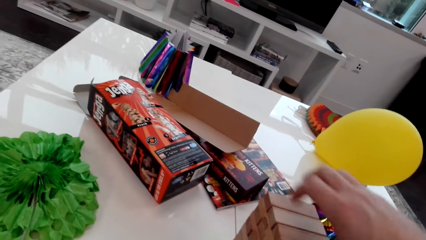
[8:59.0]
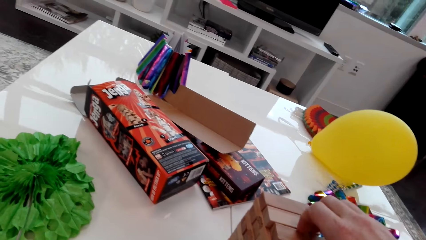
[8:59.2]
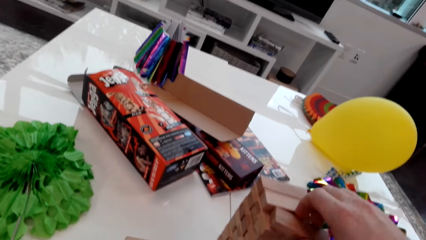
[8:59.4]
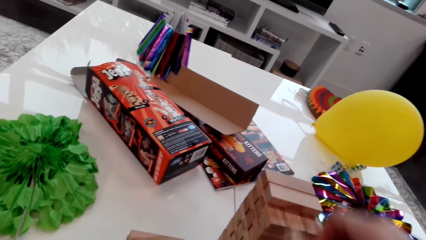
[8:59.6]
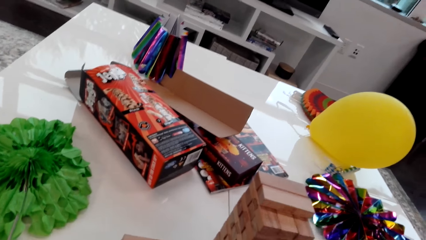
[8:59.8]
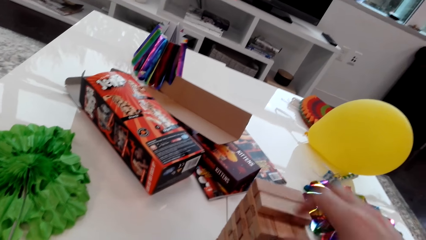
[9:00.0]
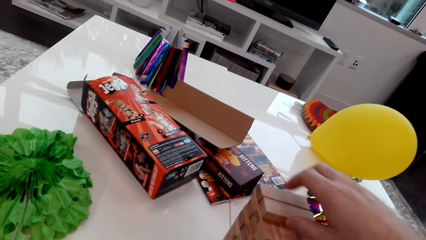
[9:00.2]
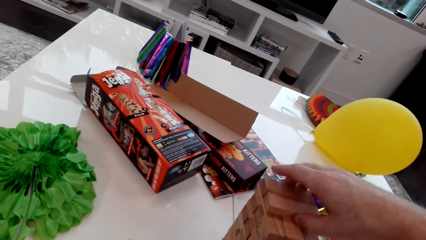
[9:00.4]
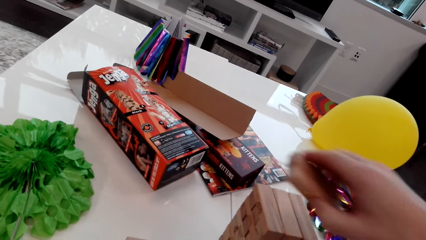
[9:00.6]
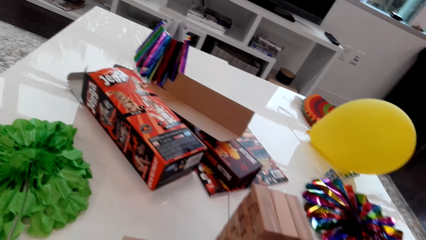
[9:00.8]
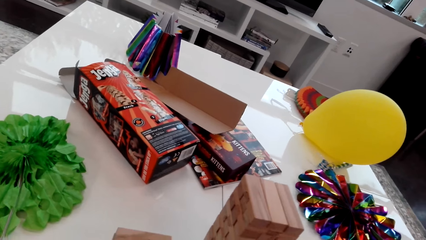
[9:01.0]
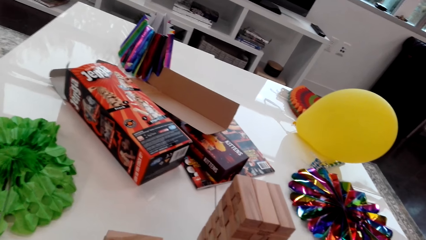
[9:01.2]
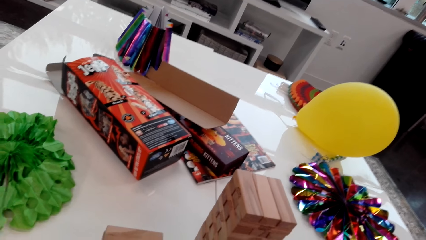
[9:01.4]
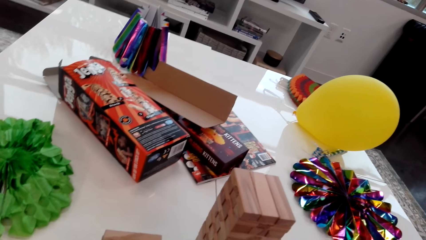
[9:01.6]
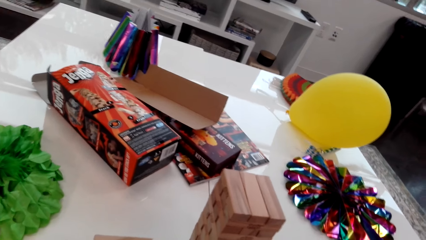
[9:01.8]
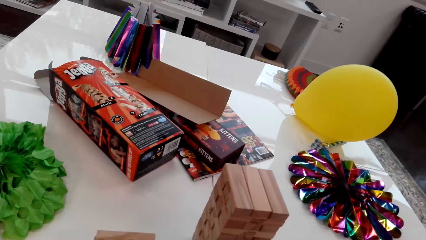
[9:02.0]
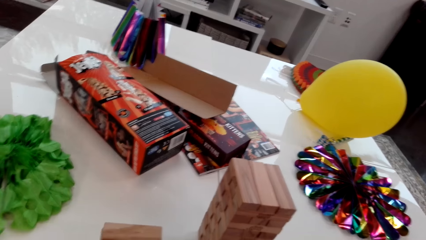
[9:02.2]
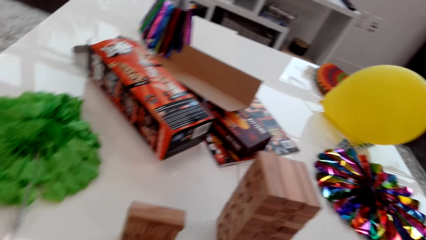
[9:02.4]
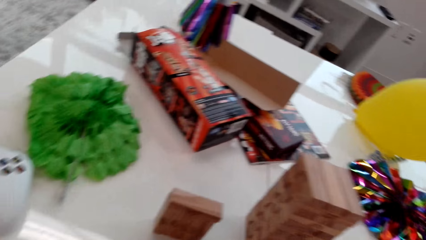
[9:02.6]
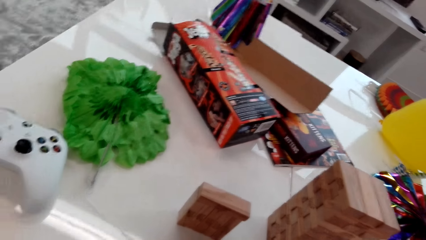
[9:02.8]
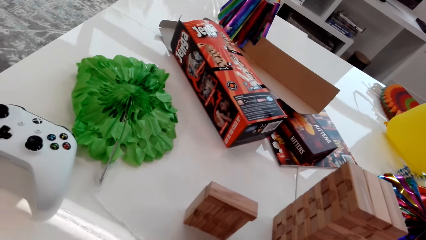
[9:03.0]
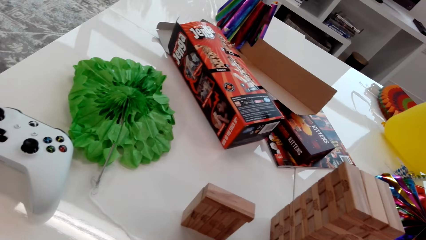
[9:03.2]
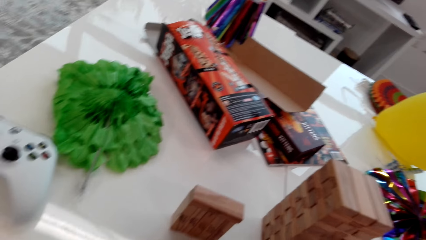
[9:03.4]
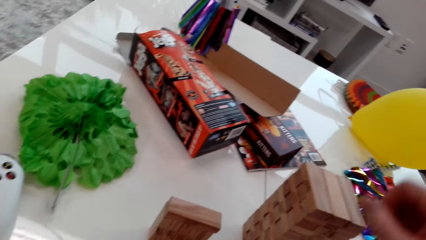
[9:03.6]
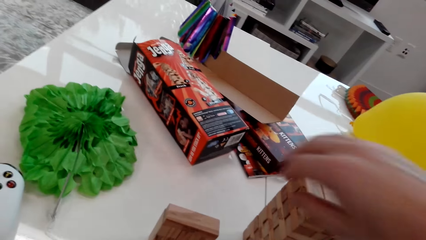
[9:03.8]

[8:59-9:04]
The camera wearer takes away a cube from the top of the stack. They take away two cubes from the top of the stack.

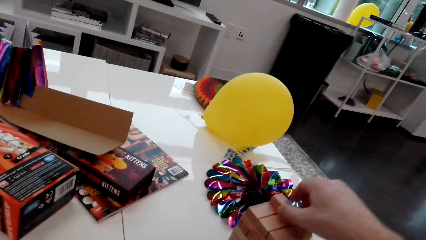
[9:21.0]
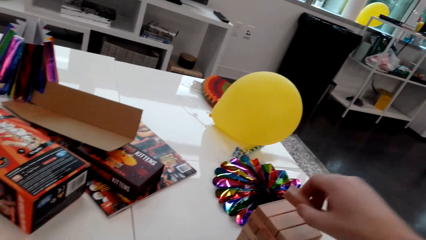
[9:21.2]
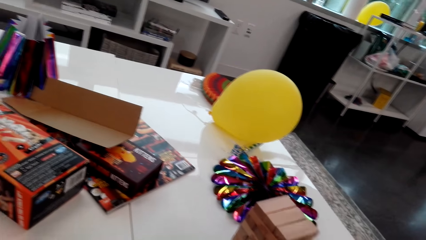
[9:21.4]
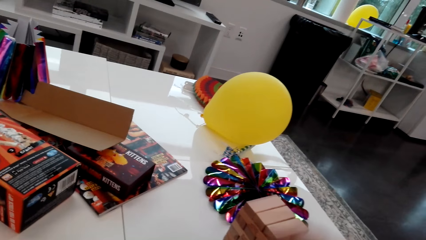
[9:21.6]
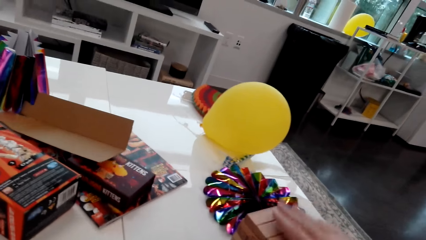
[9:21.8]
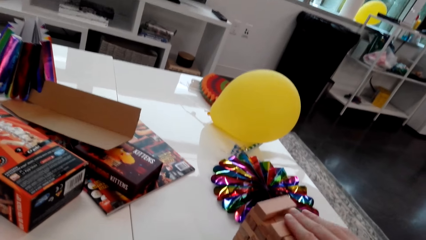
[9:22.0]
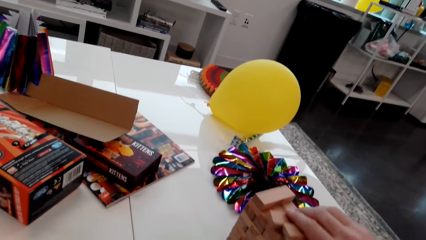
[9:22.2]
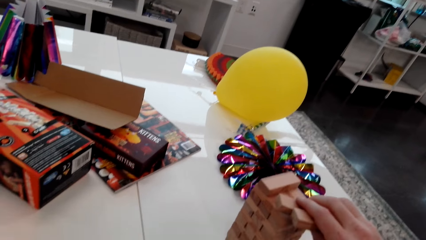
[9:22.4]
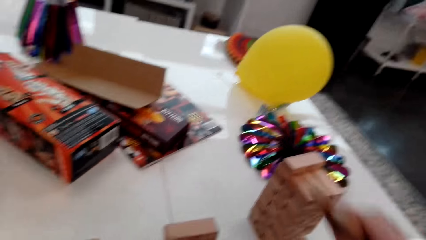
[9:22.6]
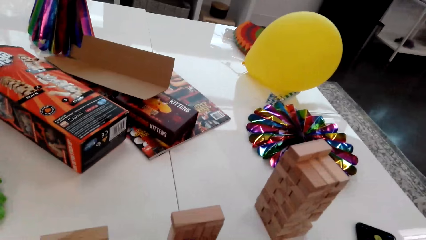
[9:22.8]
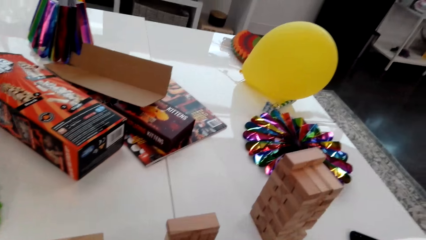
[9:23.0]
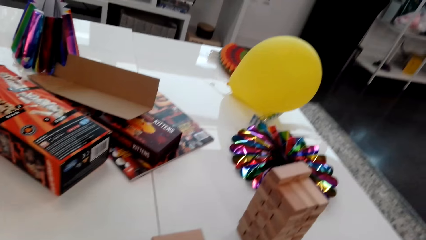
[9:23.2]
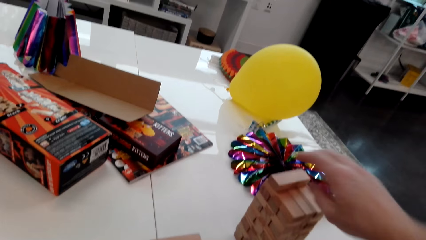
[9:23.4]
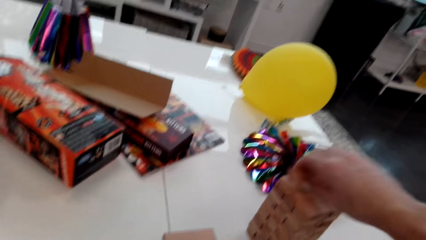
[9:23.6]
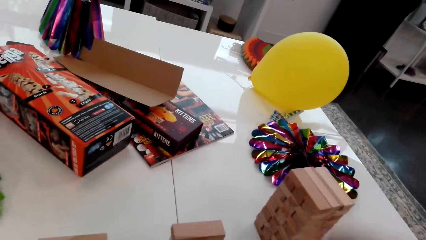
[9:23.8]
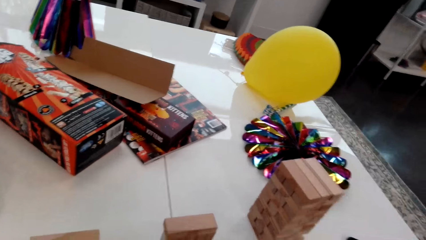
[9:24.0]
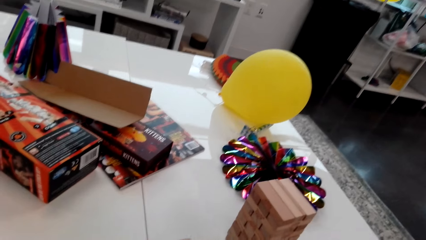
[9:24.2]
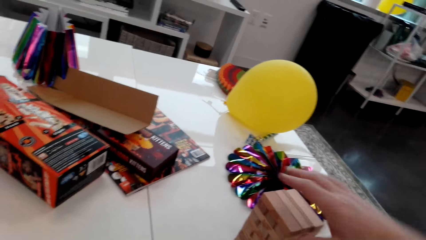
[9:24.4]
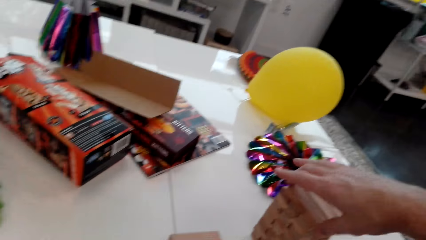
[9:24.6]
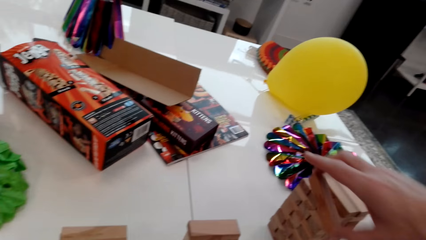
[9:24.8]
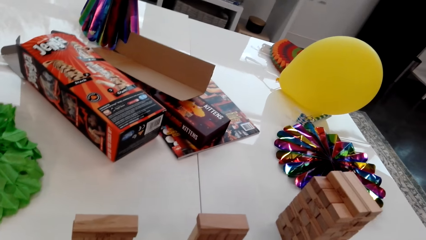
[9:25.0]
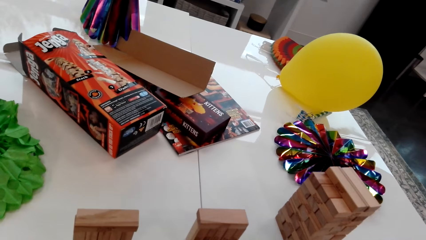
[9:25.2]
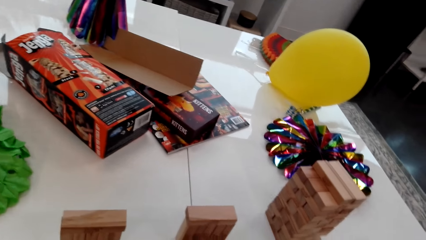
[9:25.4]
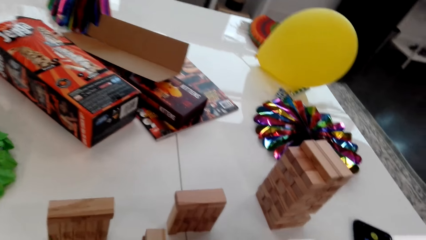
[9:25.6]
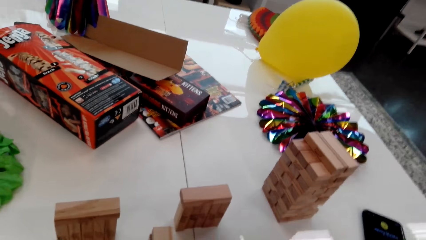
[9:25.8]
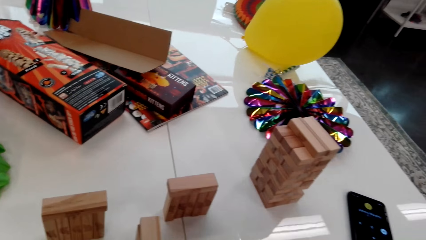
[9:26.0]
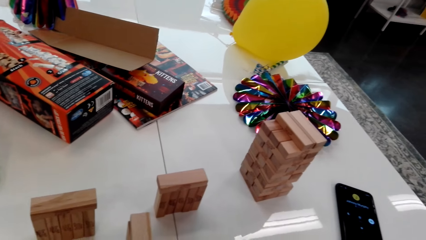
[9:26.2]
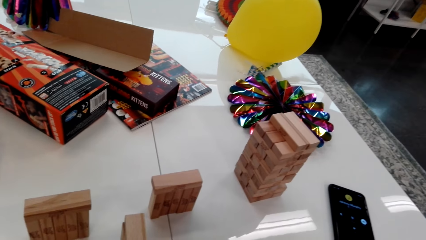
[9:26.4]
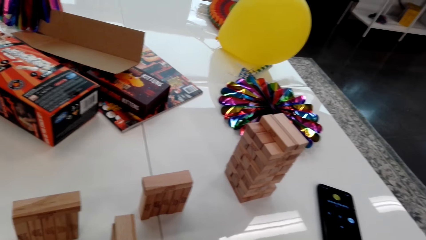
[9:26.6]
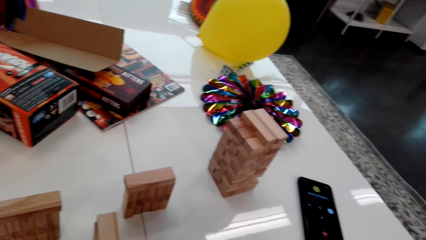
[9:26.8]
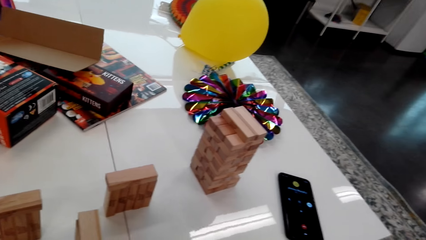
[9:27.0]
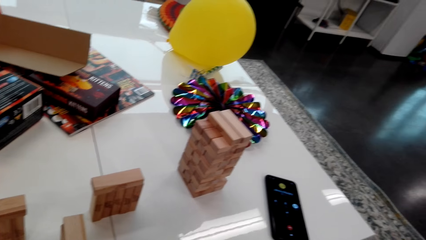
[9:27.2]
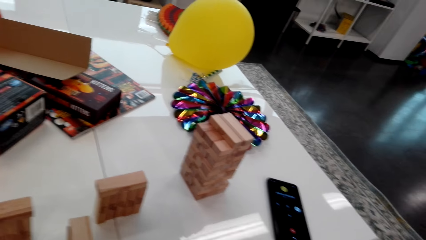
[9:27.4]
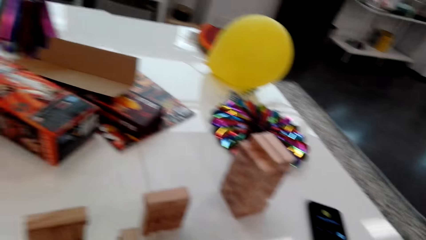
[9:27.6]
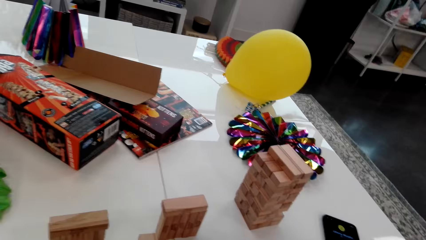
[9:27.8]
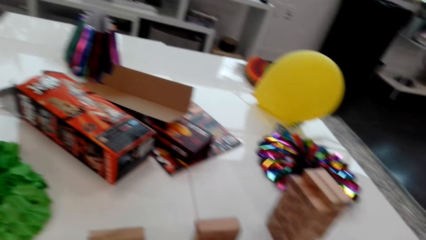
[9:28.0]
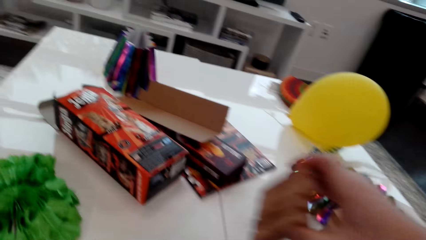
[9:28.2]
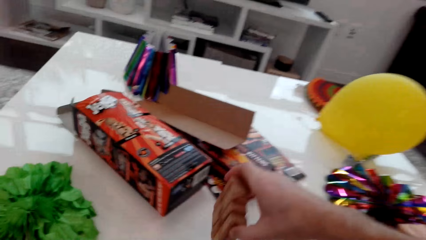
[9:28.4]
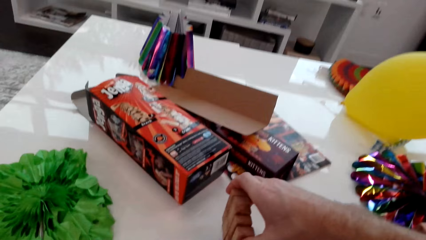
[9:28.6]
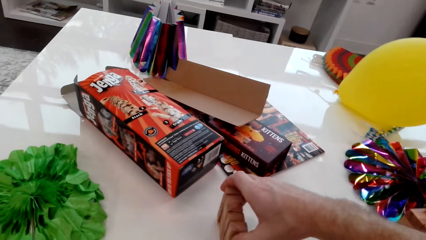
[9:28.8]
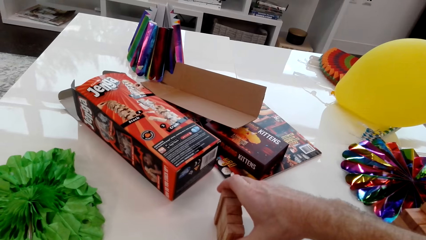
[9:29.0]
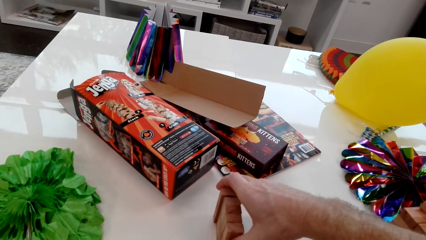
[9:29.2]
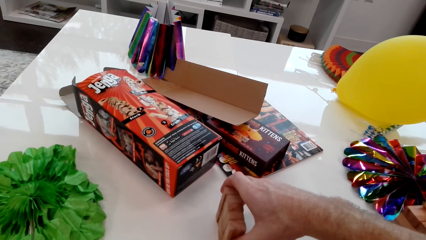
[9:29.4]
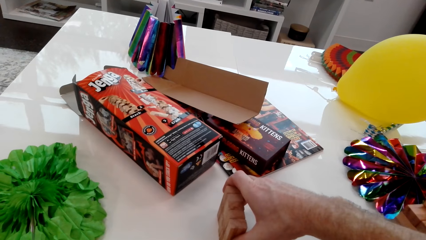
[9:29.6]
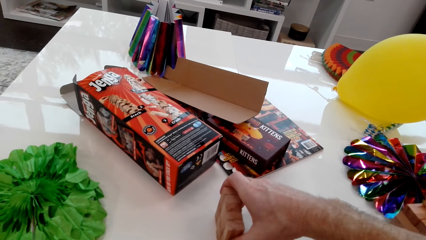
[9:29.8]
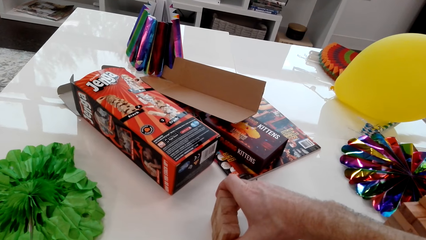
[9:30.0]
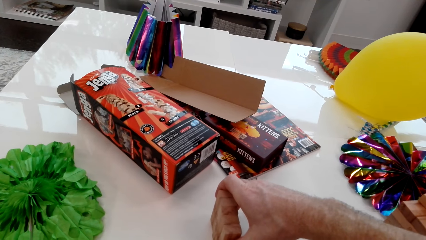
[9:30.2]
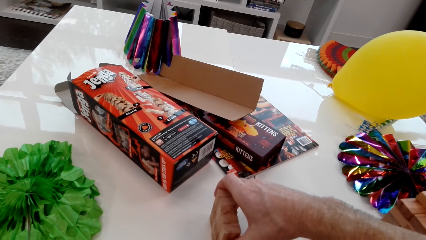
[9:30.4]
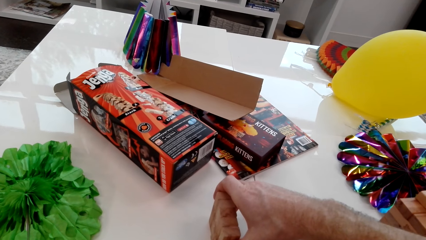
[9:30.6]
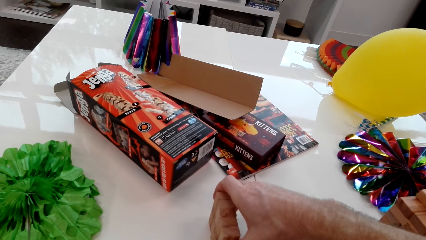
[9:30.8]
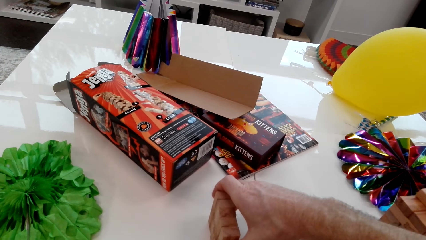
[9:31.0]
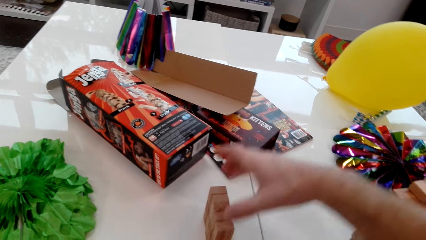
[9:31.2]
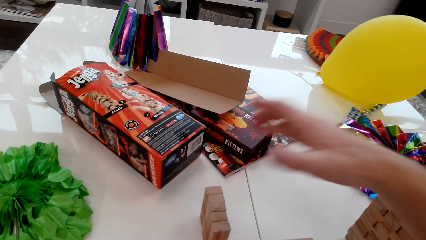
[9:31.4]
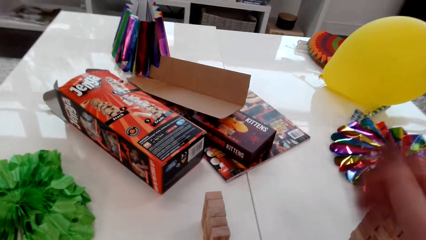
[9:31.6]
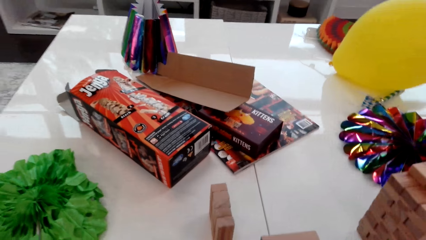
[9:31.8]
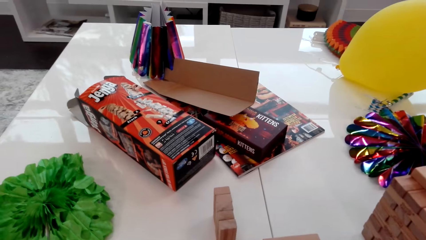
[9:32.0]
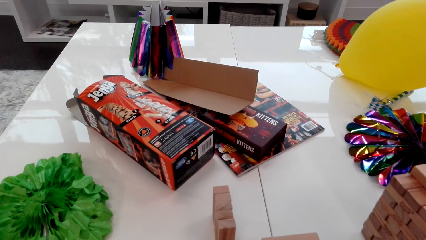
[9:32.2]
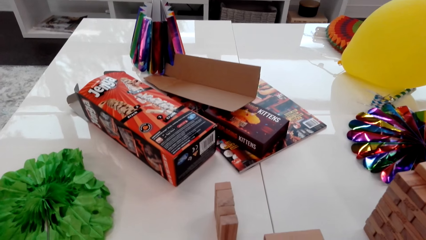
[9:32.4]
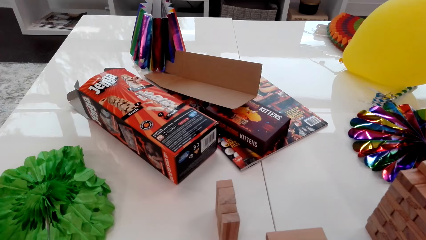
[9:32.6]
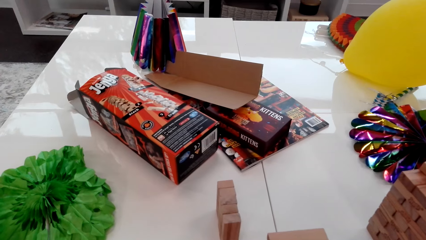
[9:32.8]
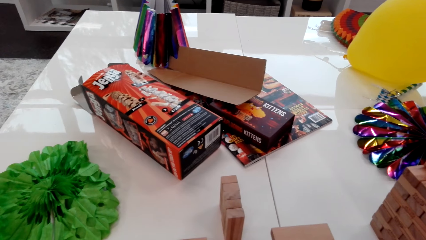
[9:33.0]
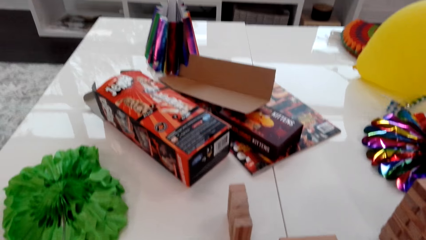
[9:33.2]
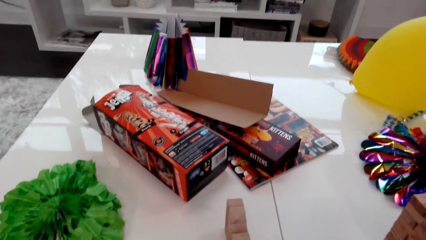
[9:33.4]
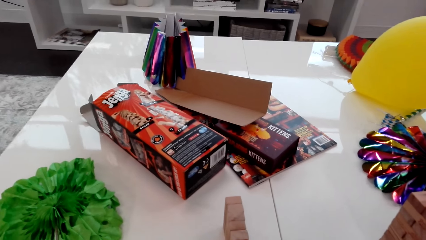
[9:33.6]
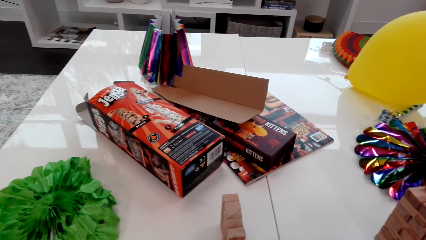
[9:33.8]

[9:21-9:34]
The camera wearer removes a piece of wood or cube from the top. They remove two pieces of wood. They remove the piece of wood. They remove a piece of wood. They take up three cubes. They arrange the wood straight on the table. They place the three cubes down.
